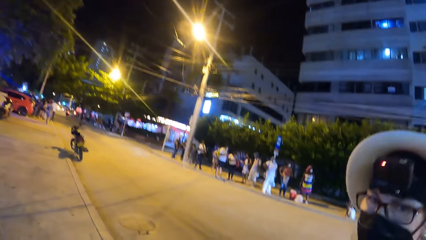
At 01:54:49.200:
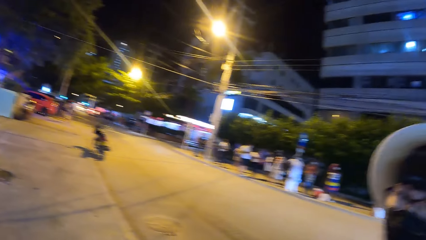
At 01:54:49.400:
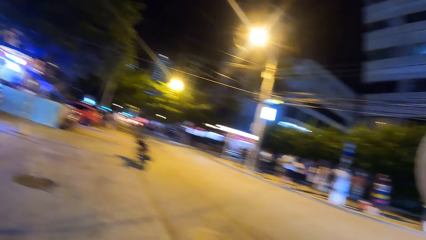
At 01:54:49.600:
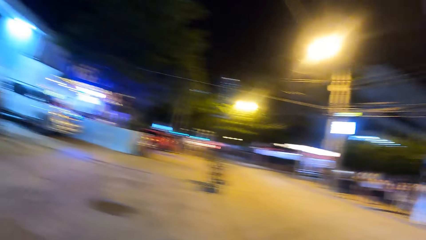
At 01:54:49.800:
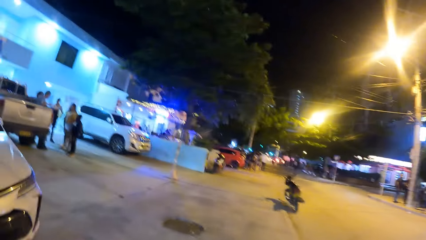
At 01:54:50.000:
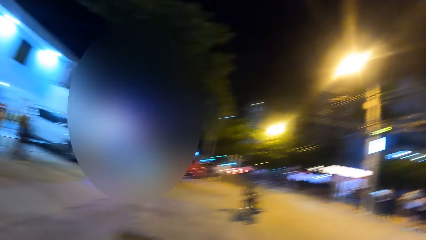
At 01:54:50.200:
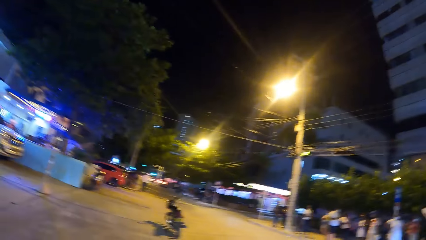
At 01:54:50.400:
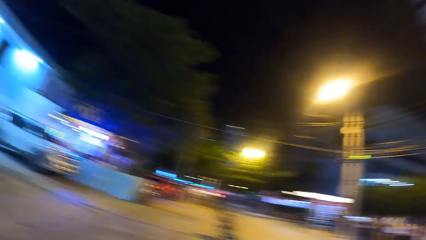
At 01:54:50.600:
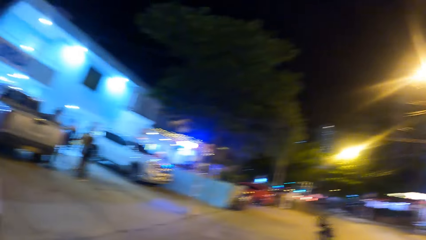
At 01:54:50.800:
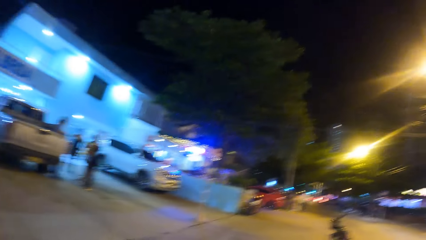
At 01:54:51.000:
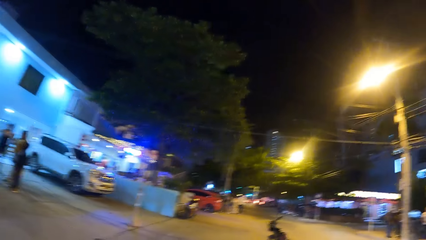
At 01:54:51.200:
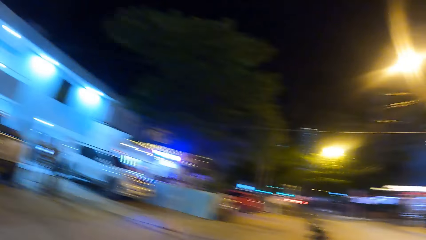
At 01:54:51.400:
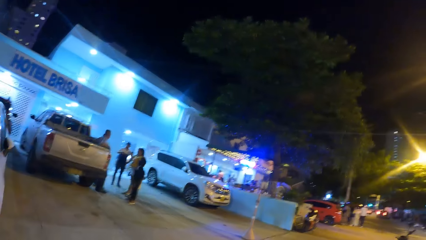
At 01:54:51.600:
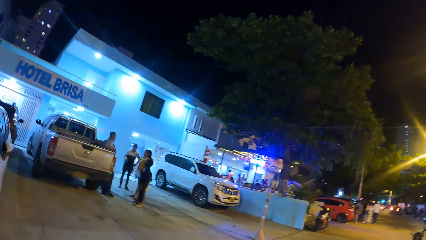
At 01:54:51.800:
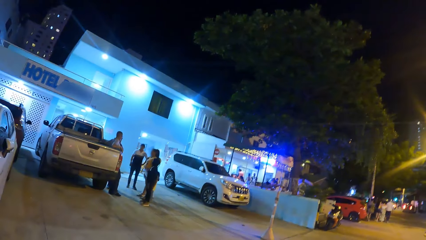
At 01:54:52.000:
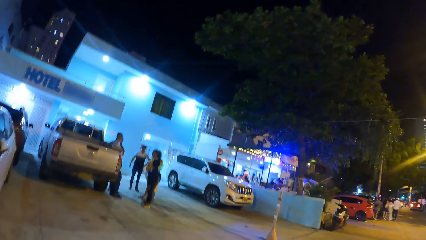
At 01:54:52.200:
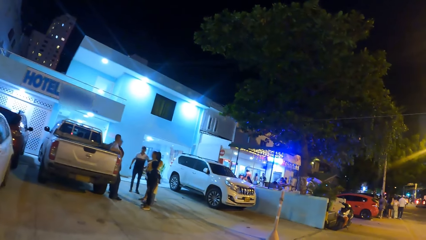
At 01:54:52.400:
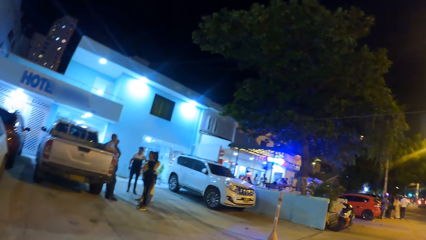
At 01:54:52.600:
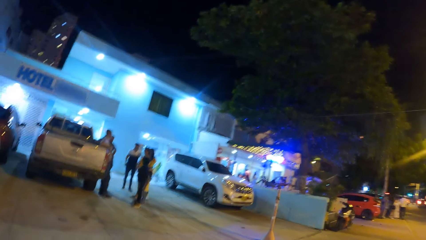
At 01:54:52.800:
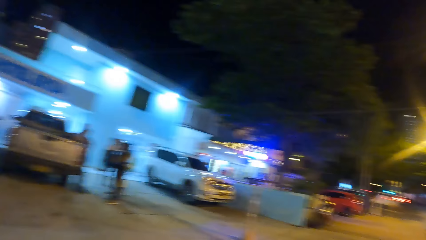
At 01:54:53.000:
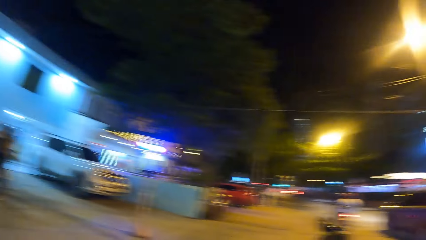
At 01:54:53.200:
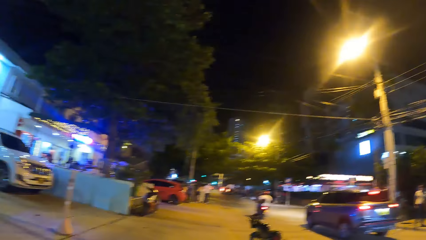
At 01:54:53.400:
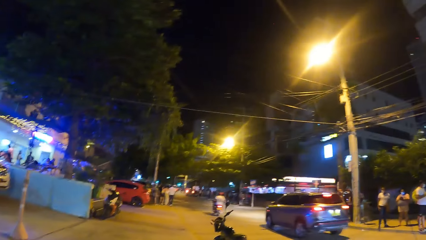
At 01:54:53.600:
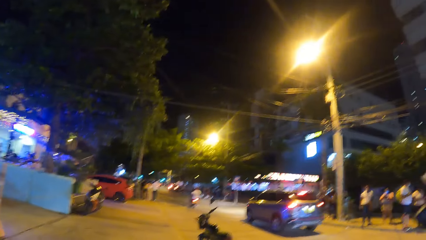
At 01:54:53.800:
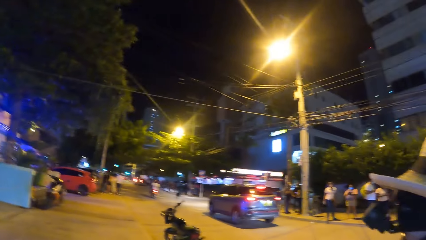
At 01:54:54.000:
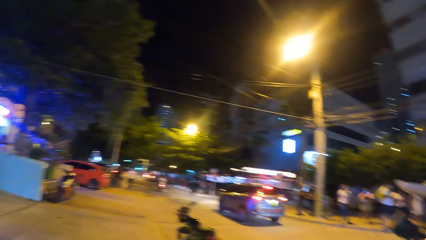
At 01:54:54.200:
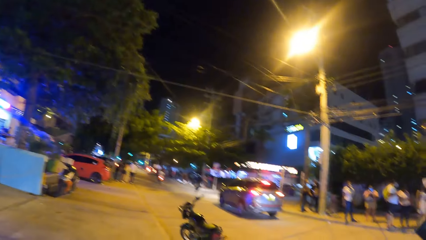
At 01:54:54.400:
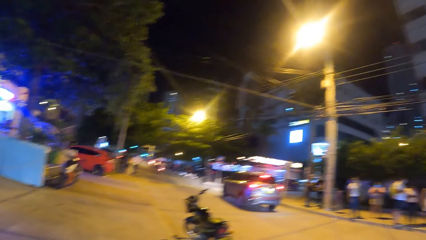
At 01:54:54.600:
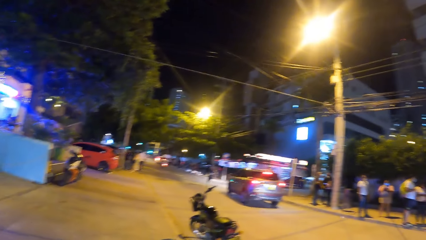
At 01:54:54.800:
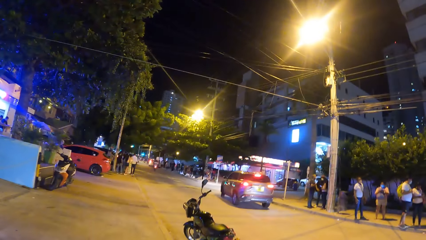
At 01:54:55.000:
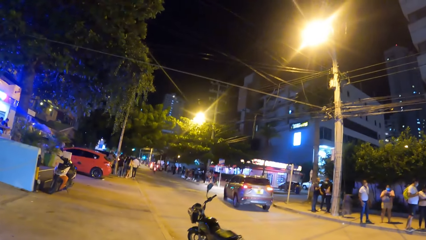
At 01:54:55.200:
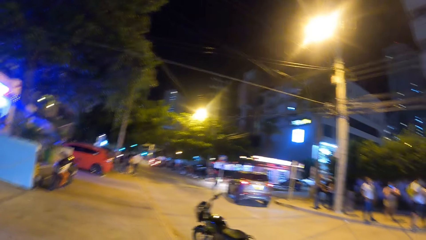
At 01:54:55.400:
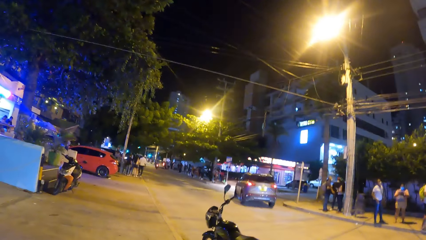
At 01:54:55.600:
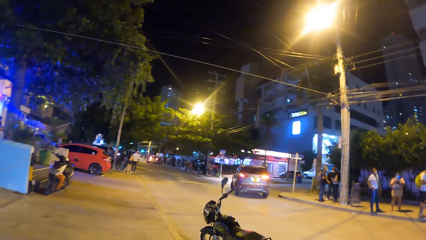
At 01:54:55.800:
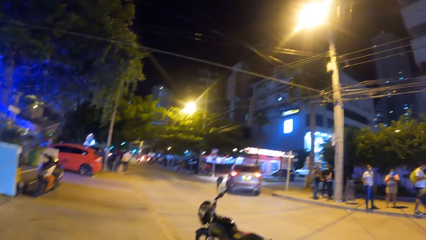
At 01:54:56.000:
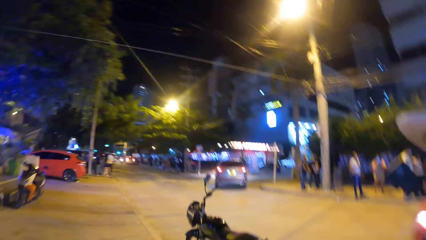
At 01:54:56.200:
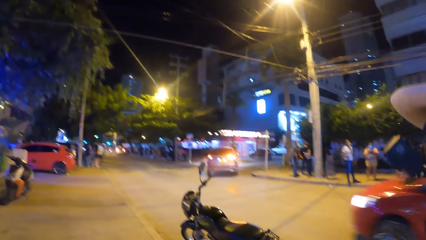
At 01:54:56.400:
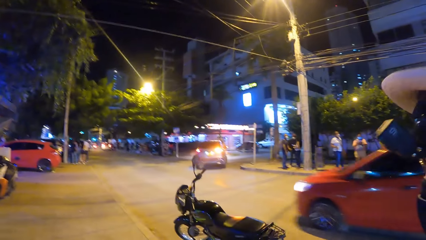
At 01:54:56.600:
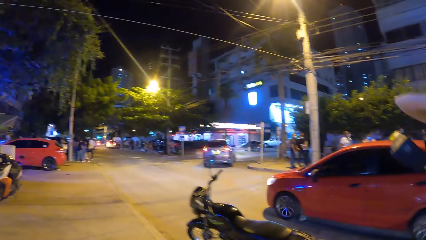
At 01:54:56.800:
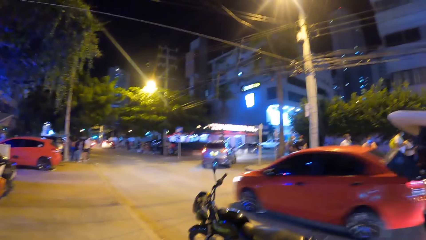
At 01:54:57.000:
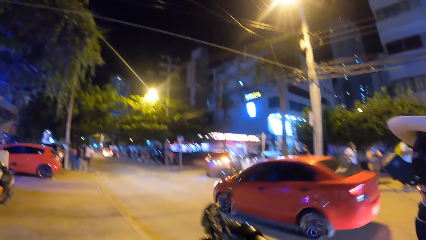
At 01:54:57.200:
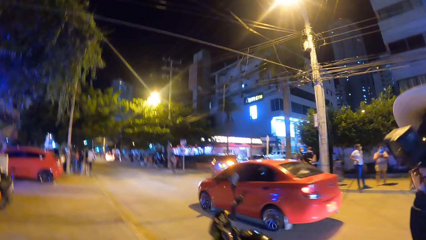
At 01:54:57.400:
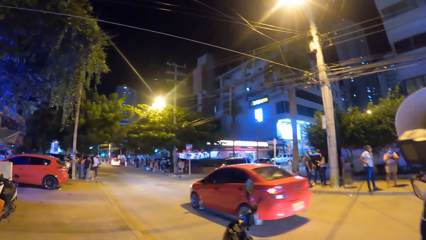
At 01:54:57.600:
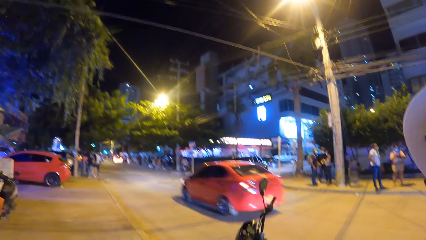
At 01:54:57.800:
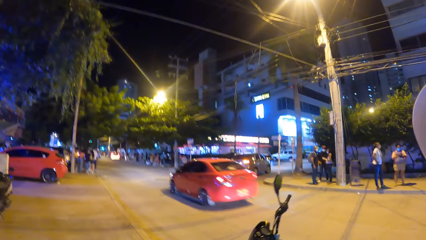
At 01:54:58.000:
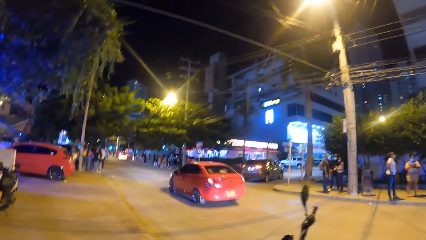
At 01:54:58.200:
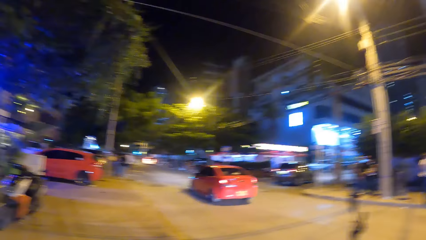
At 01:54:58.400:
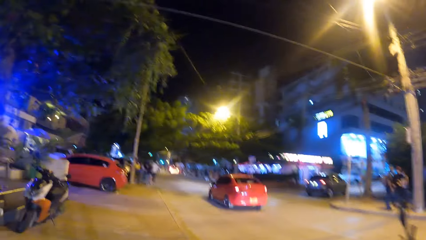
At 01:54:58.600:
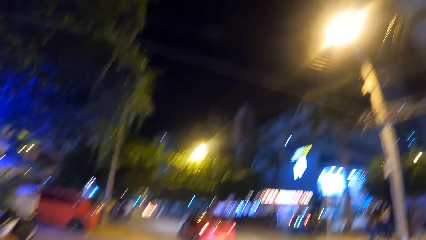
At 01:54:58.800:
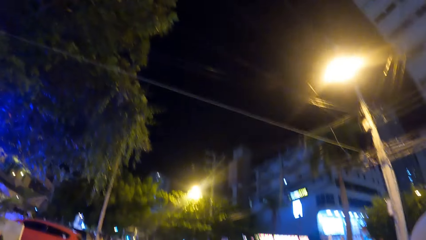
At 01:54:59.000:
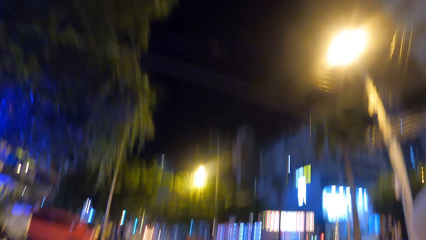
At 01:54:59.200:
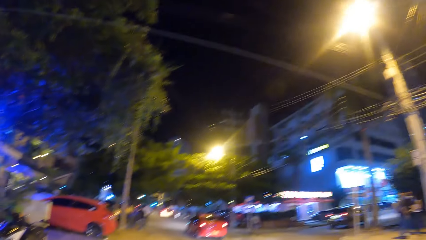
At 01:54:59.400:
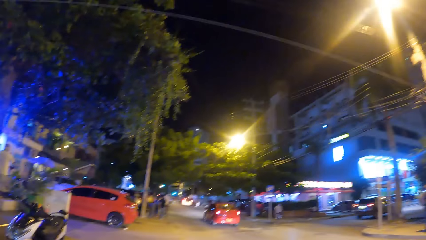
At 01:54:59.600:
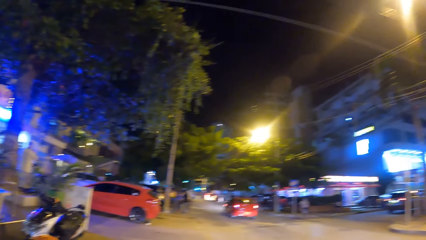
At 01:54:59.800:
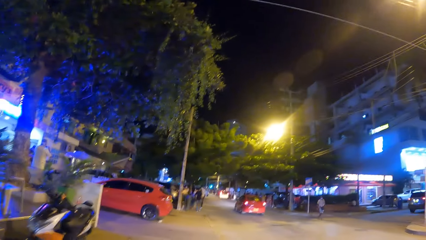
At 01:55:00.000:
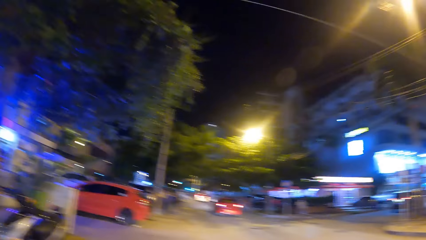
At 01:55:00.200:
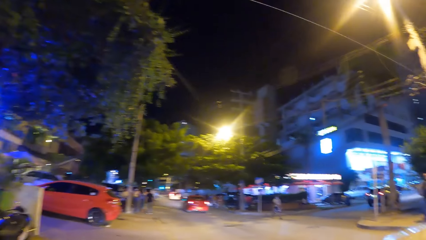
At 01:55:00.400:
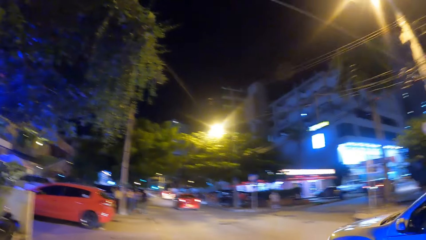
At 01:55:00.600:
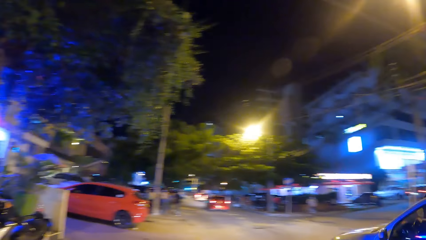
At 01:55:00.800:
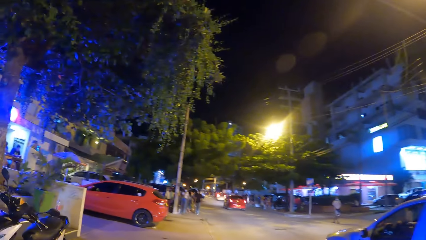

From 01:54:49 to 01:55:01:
The camera wearer looks around. They walk on the sidewalk of the road.

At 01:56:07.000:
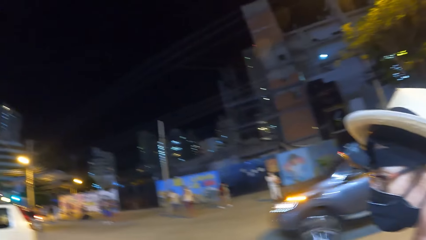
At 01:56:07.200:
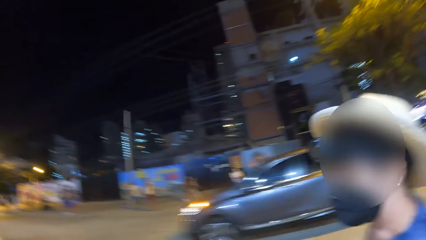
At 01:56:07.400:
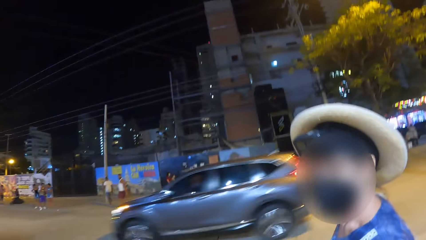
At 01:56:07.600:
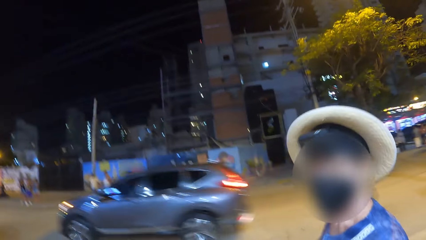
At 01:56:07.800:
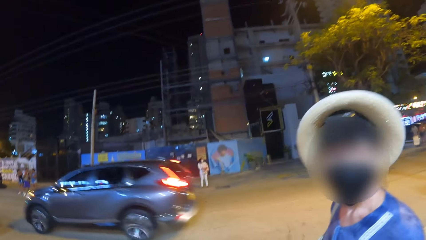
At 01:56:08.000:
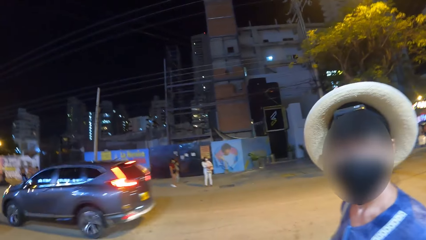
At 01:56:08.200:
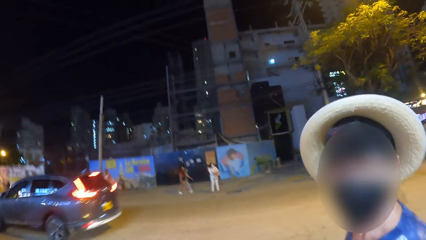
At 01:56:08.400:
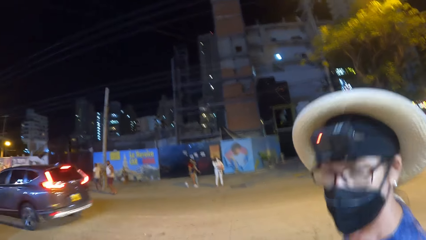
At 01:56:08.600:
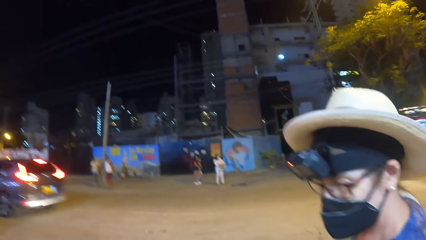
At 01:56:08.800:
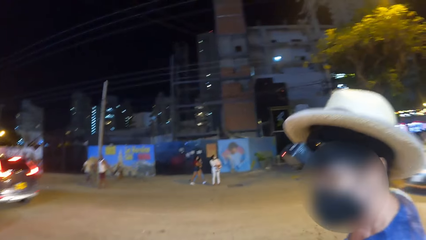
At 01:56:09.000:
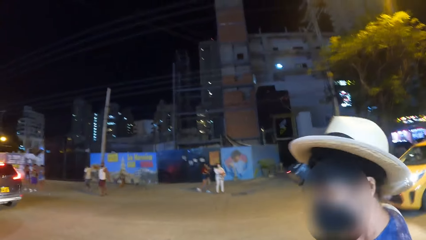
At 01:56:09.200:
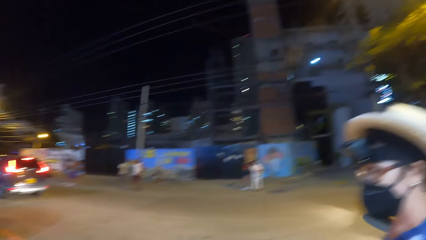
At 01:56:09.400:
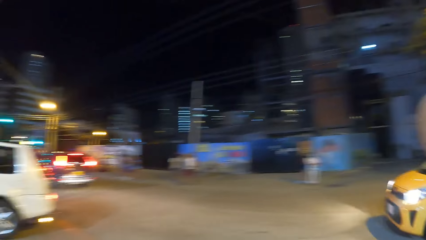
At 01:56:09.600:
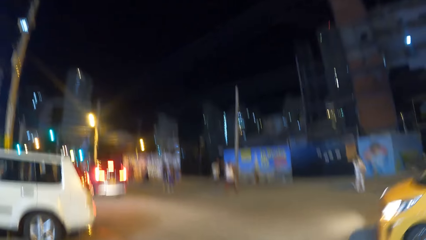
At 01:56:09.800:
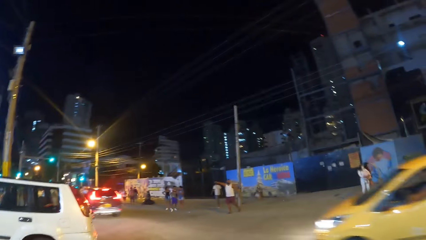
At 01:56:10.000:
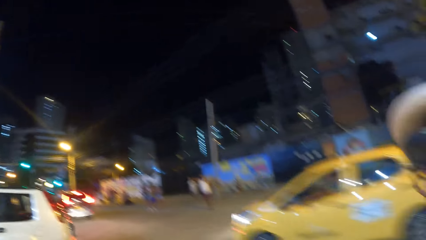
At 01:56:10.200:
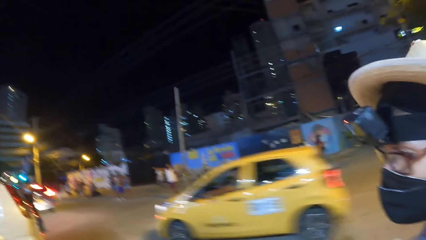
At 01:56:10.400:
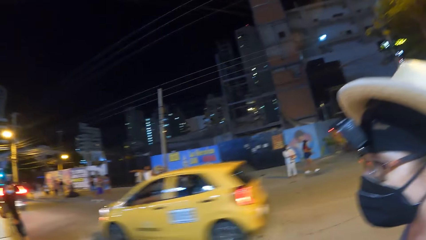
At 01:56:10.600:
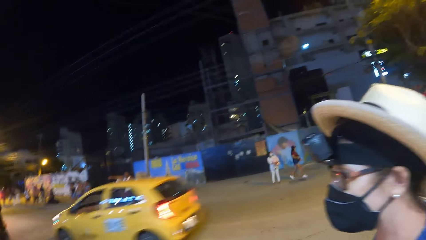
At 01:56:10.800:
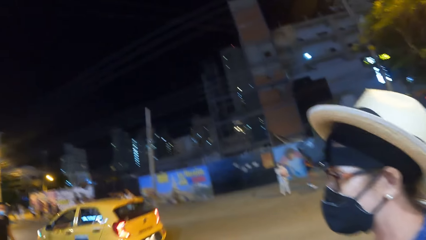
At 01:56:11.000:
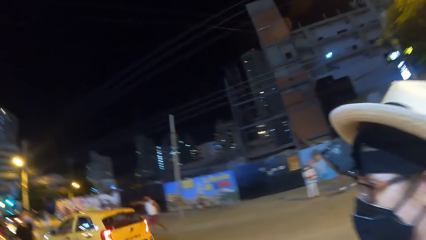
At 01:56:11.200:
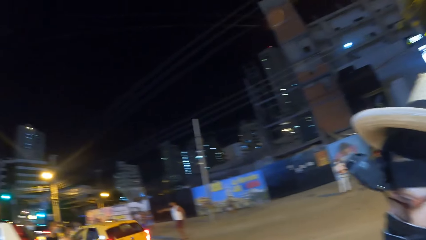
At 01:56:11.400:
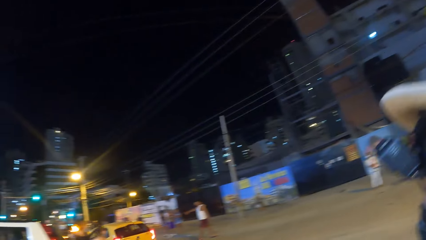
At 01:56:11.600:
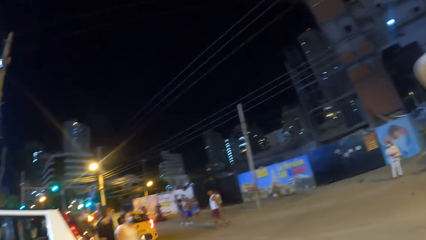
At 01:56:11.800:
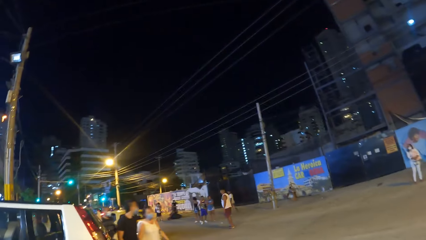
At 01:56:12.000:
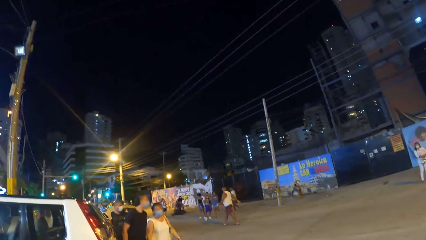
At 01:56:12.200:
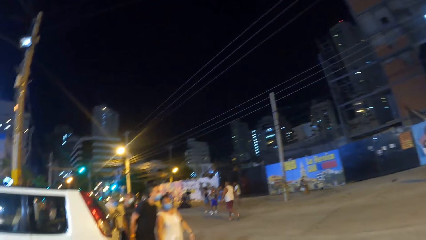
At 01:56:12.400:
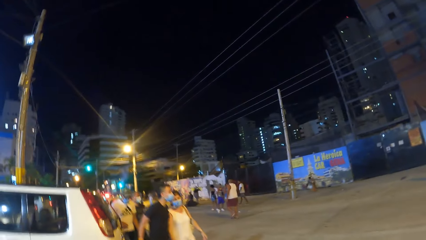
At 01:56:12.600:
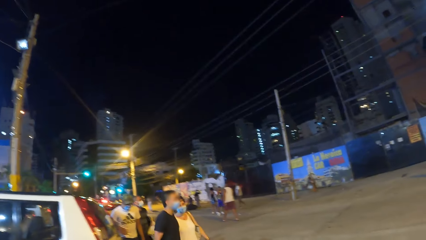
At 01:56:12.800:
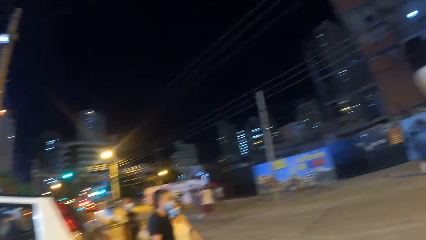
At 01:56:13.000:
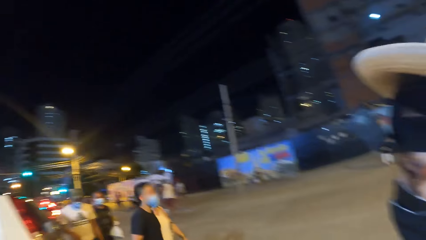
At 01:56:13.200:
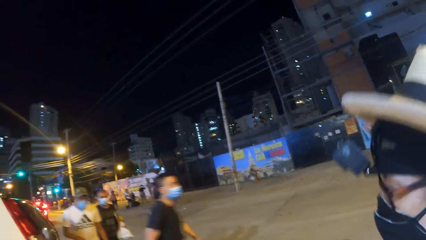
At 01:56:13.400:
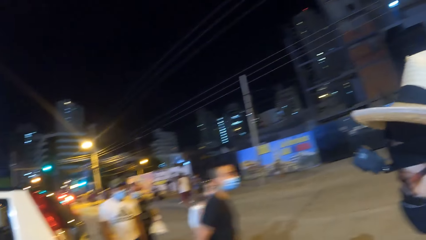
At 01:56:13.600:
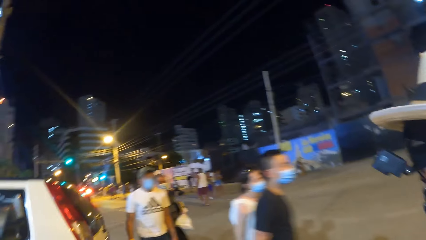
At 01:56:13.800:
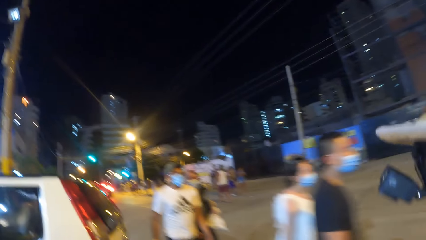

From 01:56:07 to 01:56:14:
The camera wearer talks to a woman.
